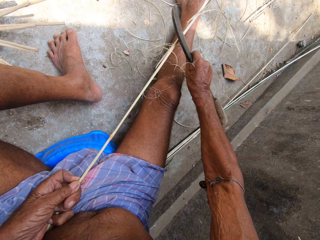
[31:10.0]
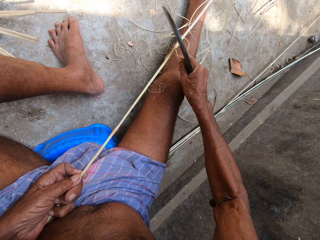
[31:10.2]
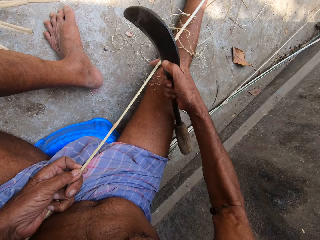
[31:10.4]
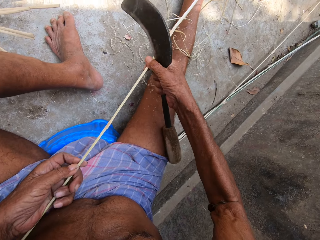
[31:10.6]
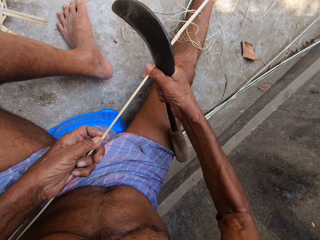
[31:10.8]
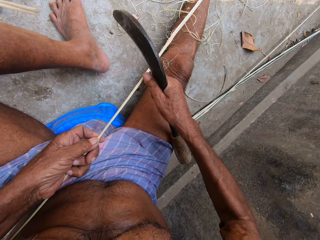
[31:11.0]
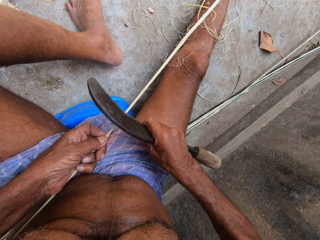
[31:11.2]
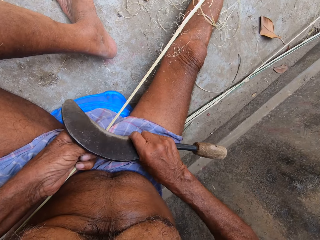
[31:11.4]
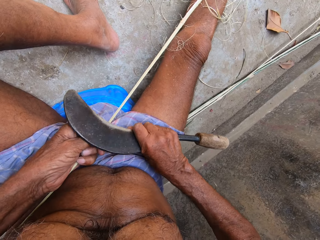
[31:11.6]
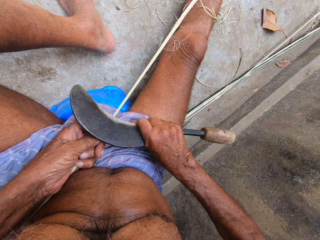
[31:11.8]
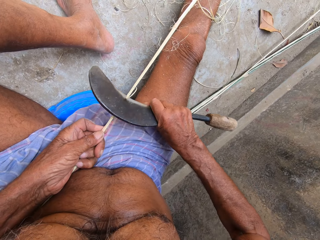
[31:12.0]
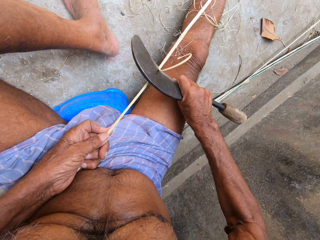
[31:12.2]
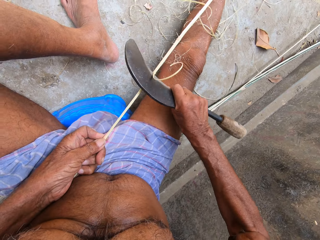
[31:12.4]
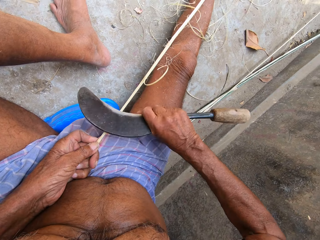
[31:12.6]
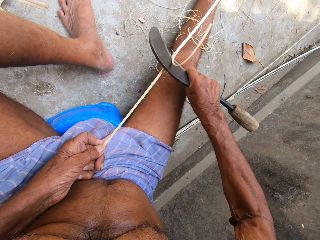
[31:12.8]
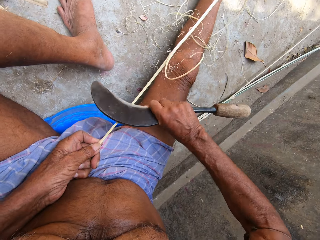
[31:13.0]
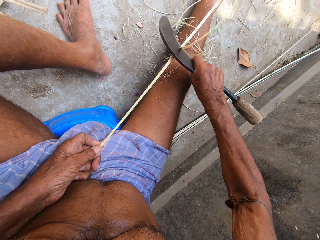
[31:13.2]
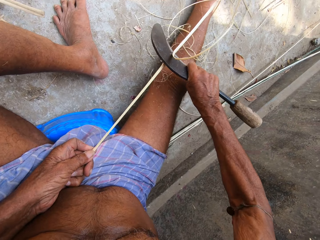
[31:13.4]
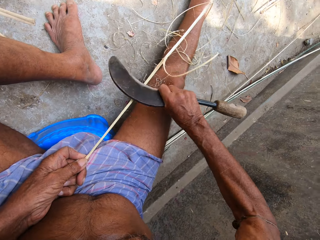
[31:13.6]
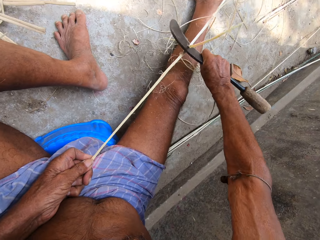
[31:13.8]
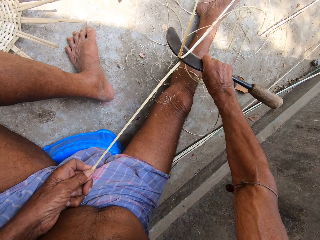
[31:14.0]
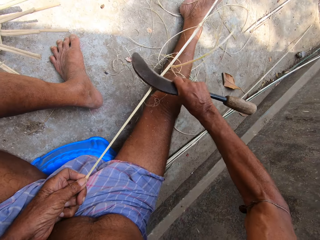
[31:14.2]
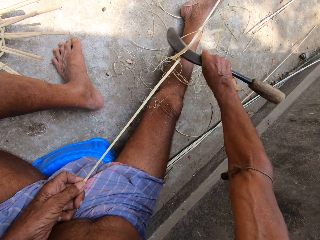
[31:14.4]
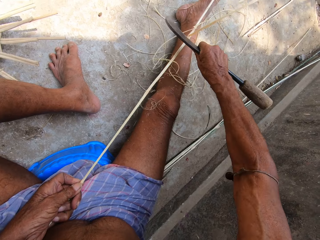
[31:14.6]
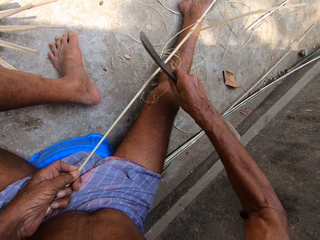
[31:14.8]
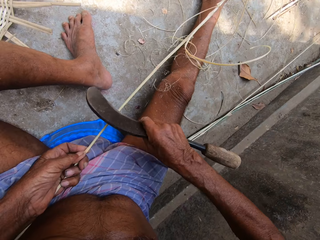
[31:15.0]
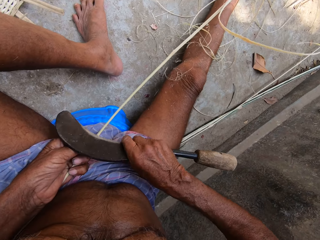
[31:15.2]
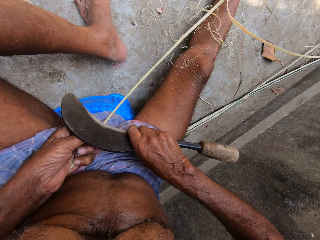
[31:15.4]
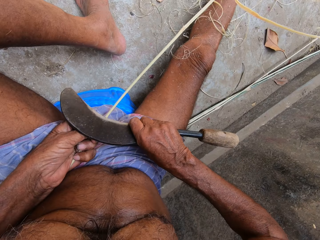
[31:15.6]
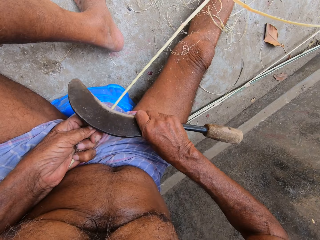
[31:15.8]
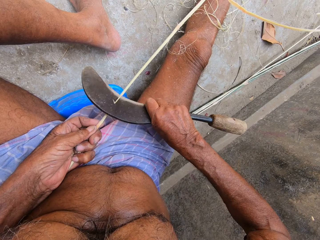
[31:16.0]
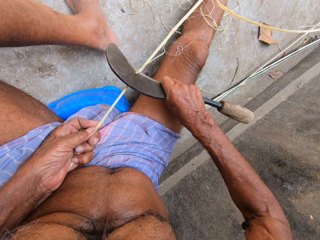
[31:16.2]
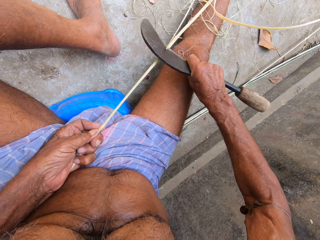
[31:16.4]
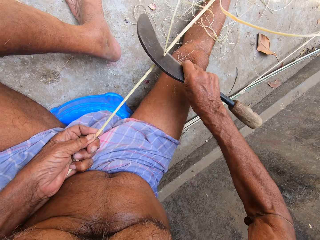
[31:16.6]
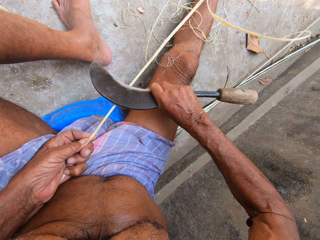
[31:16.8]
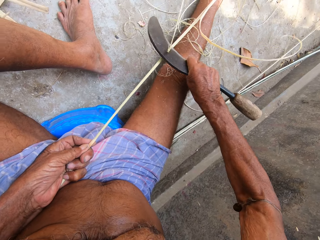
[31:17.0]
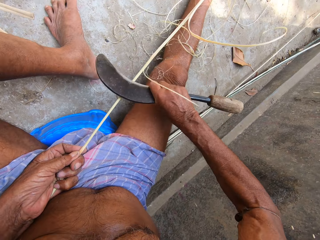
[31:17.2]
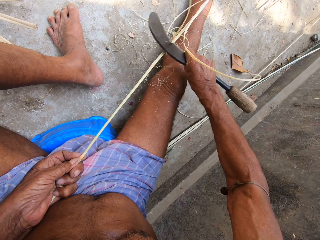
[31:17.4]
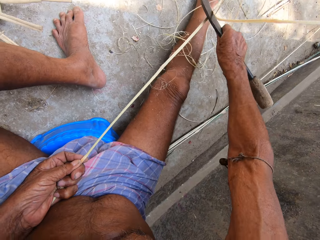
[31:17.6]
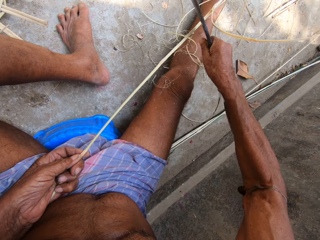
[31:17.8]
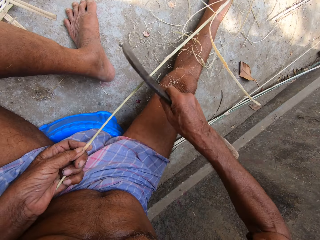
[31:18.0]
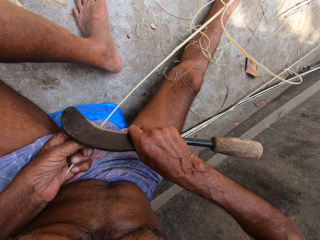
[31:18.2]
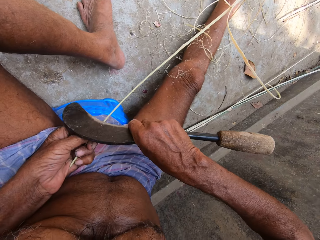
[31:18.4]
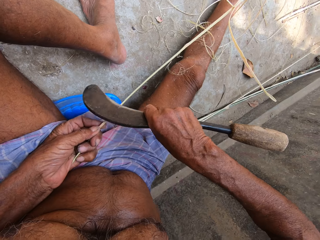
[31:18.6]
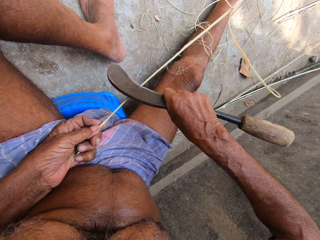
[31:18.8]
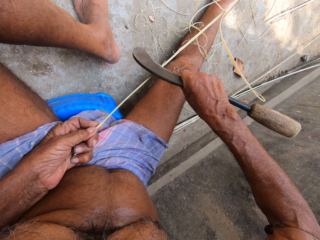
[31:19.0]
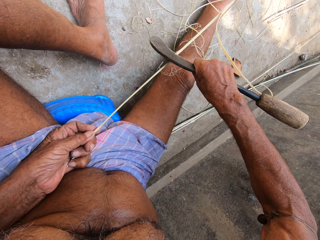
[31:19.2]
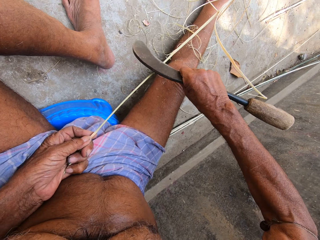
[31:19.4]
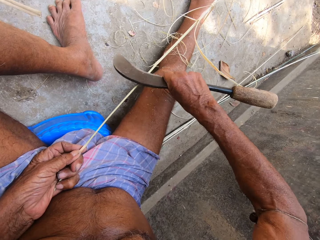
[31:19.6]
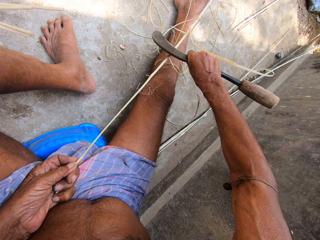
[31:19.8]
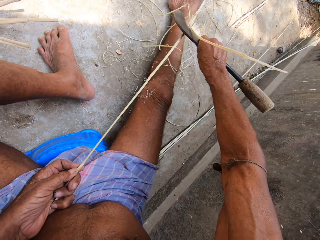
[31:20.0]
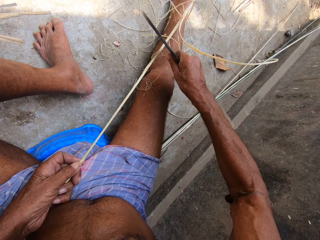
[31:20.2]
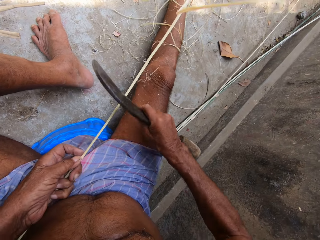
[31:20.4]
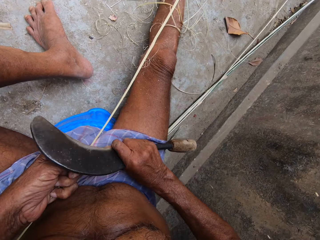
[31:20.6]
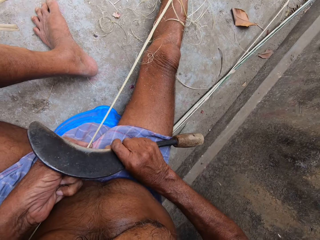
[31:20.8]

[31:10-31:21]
The camera wearer draws the bamboo strip from the floor with both hands. He trims the bamboo strip with the sickle in his right hand.

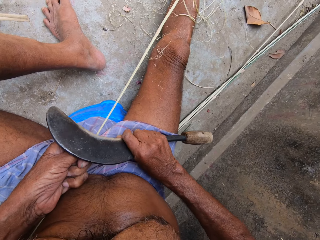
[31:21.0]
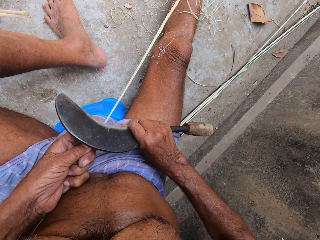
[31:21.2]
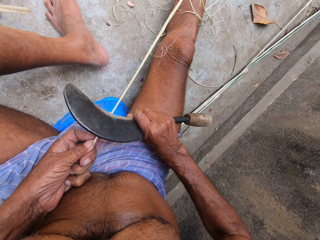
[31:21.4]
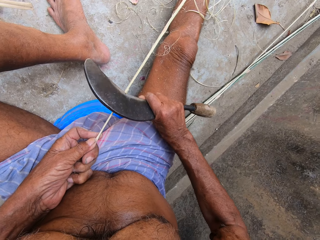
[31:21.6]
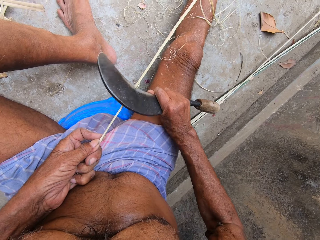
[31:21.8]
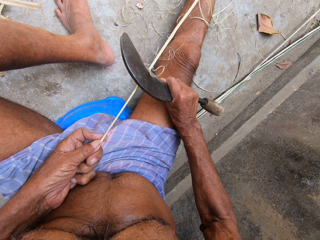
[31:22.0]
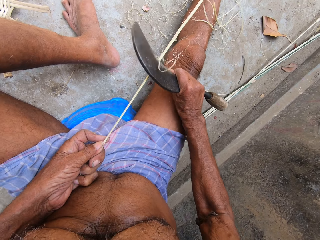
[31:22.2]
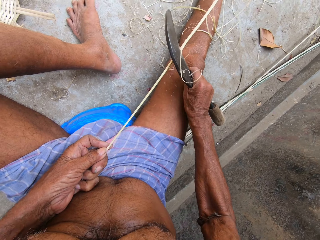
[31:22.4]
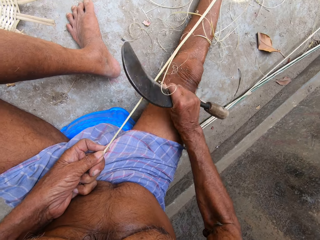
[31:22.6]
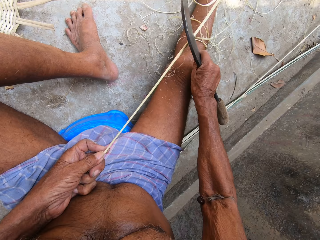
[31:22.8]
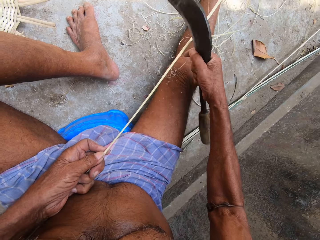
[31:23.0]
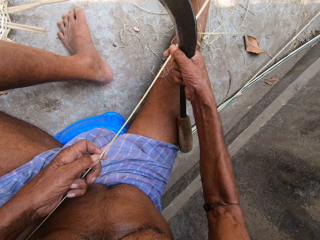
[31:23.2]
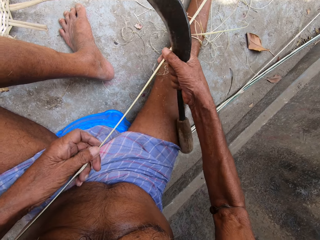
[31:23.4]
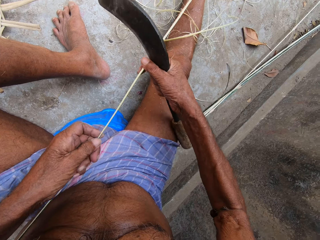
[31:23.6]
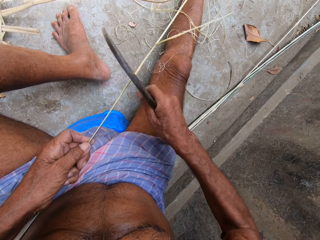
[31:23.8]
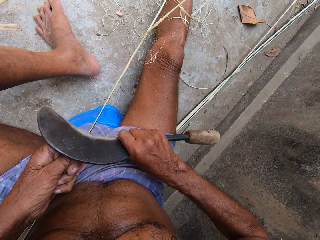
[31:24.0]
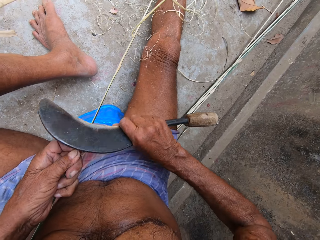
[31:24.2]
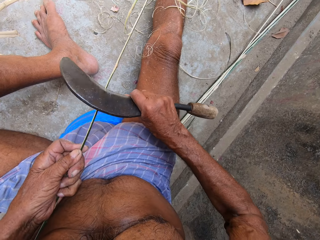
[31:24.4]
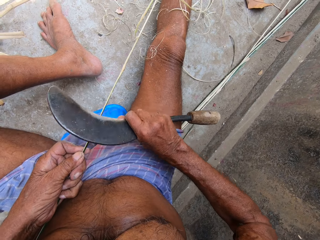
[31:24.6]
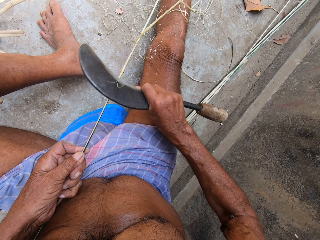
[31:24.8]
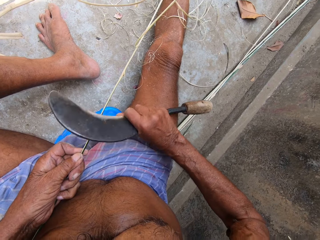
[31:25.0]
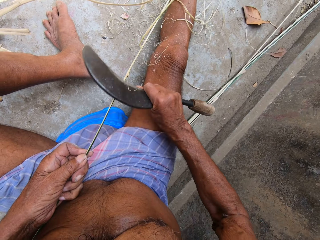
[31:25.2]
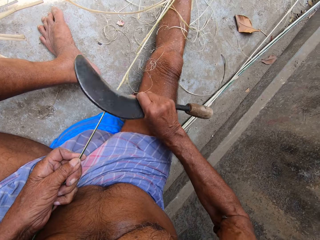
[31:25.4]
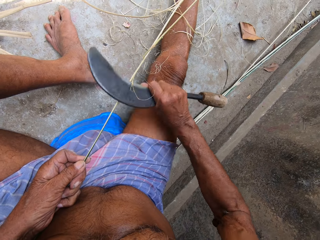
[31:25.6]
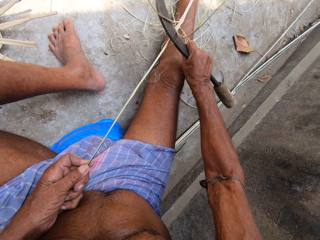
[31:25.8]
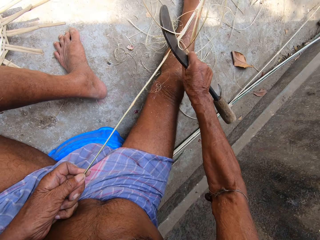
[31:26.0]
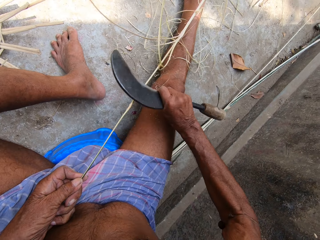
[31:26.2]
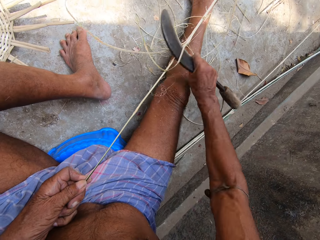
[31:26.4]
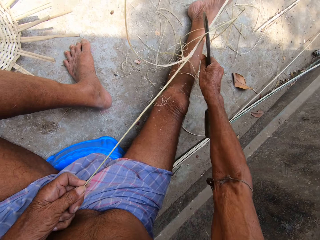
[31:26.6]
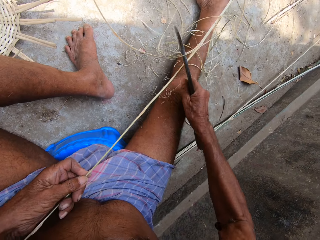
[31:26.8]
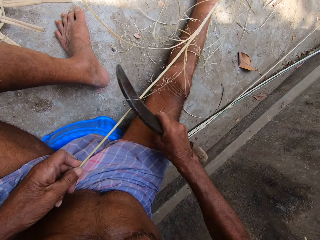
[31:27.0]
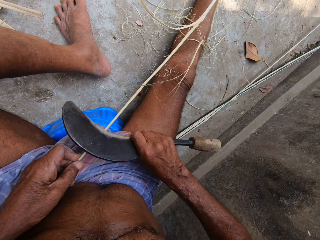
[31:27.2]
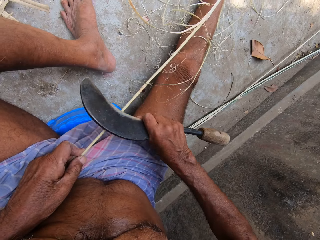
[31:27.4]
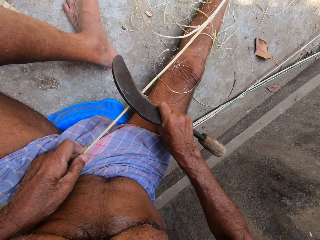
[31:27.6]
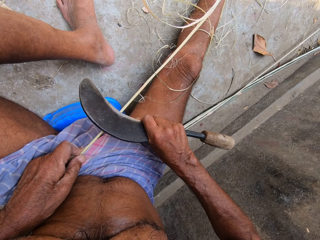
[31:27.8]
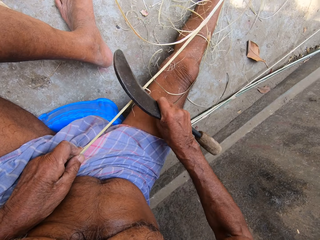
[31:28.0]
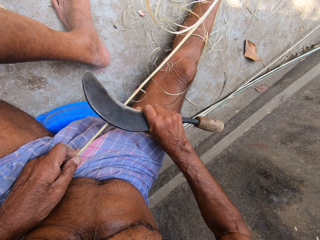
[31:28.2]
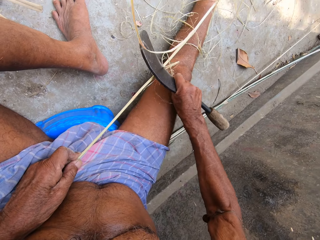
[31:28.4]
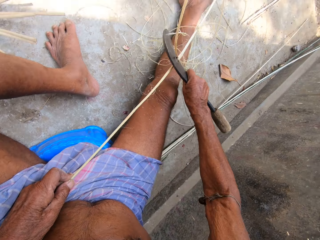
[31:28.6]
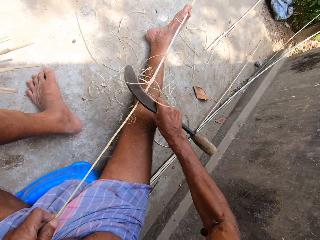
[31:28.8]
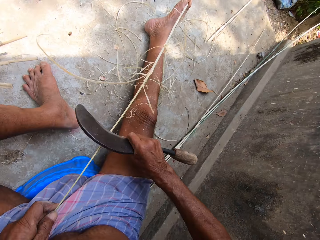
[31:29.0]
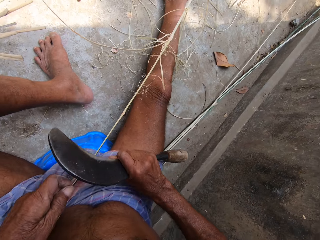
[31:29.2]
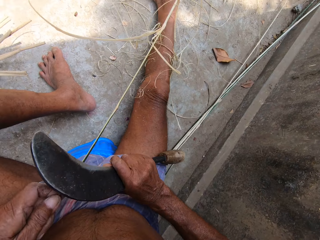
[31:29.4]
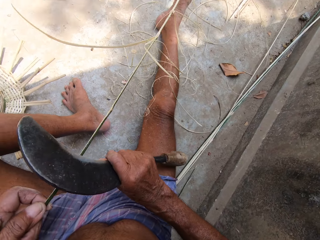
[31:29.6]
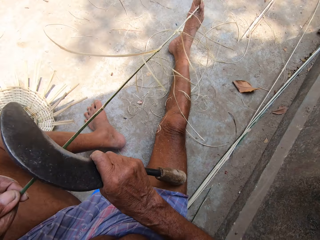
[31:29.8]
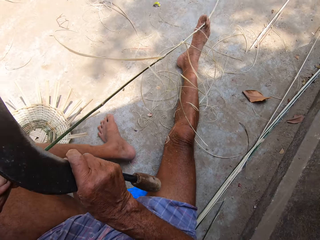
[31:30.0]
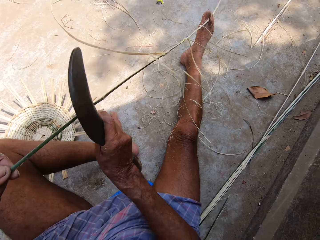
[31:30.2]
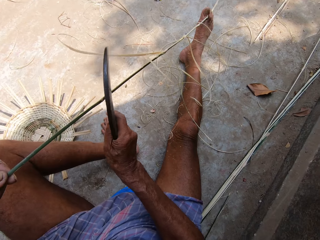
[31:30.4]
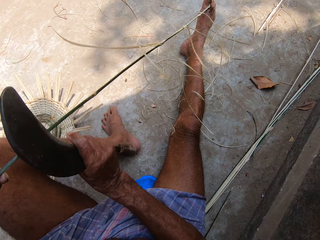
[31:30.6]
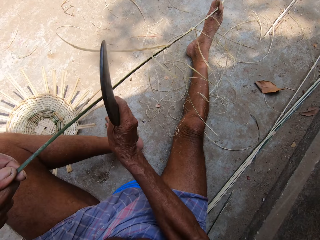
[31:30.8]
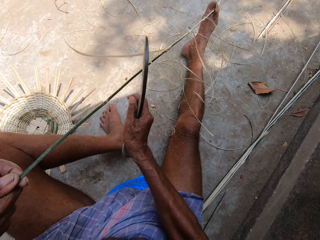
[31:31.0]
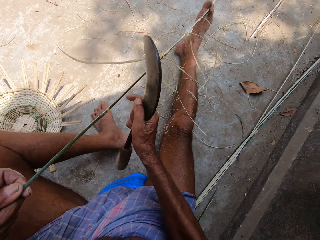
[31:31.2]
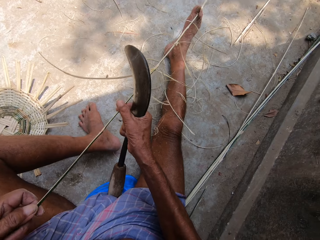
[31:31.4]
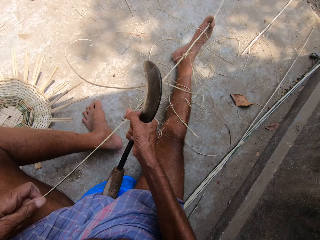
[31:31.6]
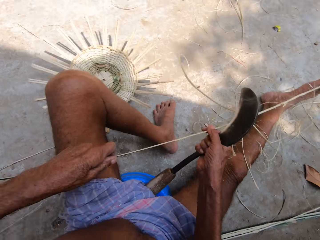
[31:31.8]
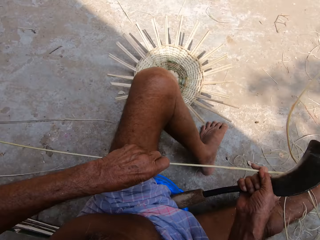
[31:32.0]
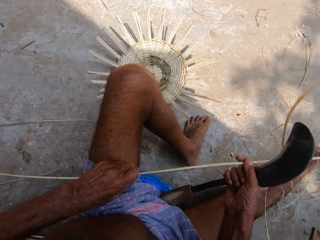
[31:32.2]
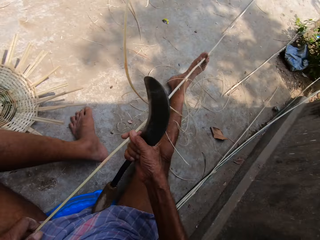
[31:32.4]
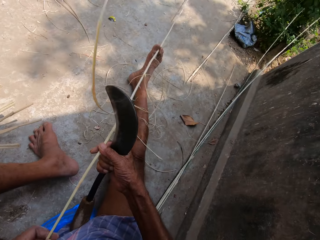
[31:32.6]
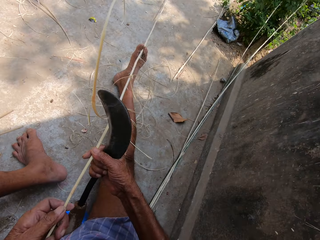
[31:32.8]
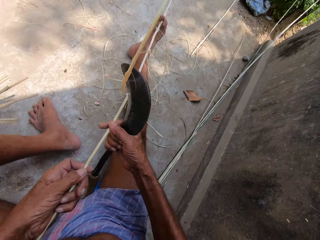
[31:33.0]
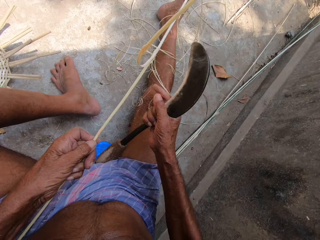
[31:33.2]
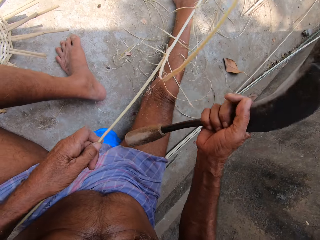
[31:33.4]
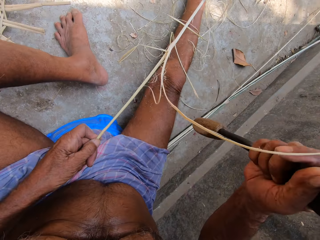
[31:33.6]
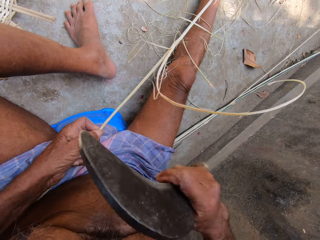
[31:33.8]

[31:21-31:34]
The camera wearer draws the bamboo strip from the floor with both hands. He trims the bamboo strip with the sickle in his right hand. He raises the bamboo strip with his left hand. He holds the stick with his hands. He trims the bamboo strip with the sickle in his right hand. He peels the stick with the sickle. He holds the stick with his hands.
